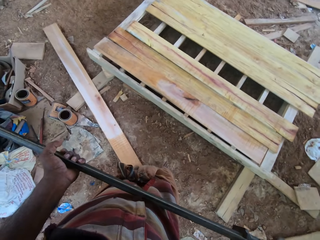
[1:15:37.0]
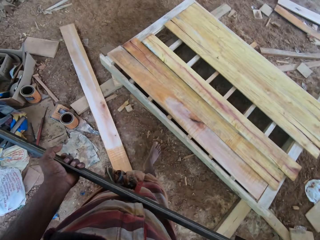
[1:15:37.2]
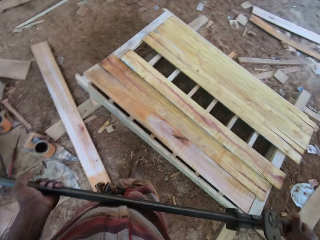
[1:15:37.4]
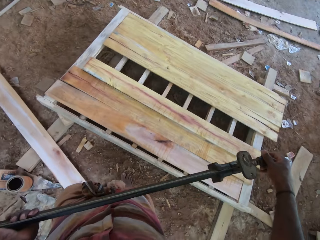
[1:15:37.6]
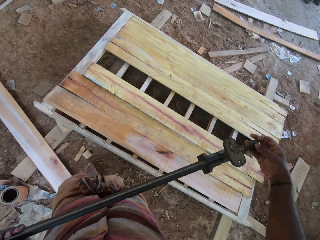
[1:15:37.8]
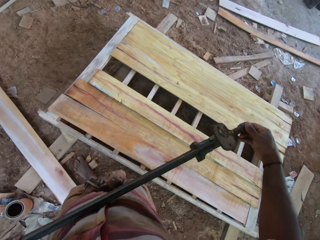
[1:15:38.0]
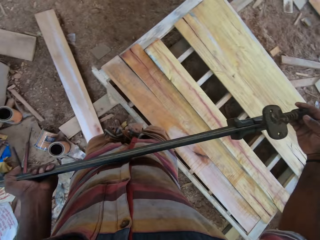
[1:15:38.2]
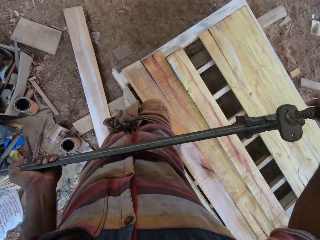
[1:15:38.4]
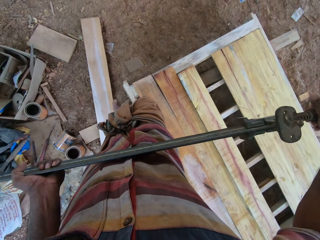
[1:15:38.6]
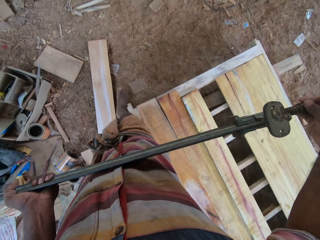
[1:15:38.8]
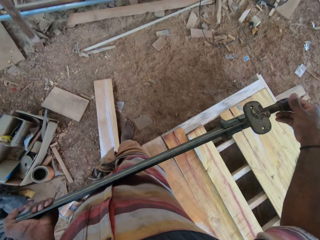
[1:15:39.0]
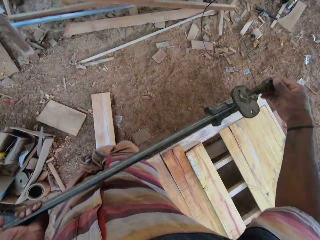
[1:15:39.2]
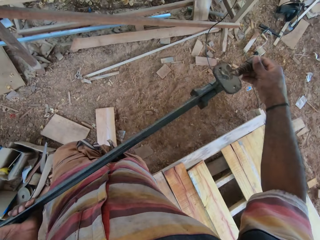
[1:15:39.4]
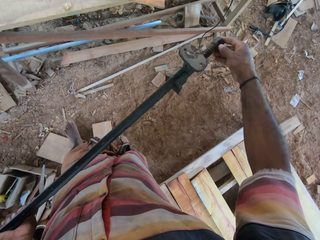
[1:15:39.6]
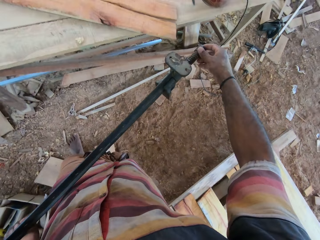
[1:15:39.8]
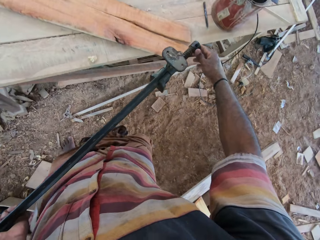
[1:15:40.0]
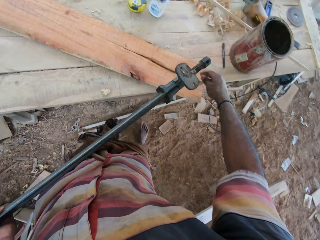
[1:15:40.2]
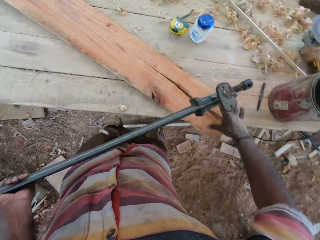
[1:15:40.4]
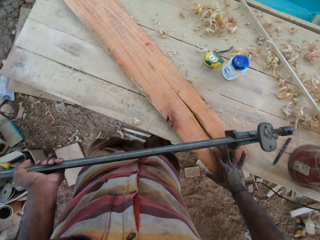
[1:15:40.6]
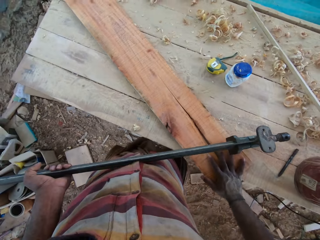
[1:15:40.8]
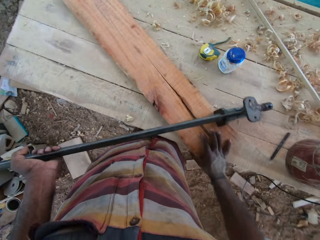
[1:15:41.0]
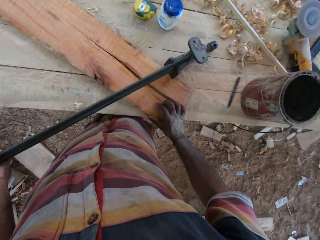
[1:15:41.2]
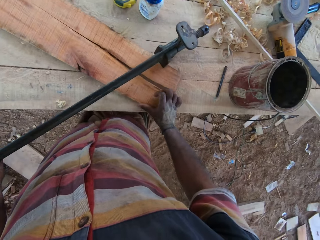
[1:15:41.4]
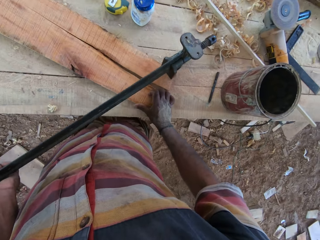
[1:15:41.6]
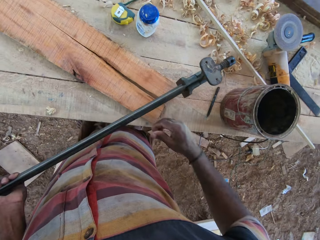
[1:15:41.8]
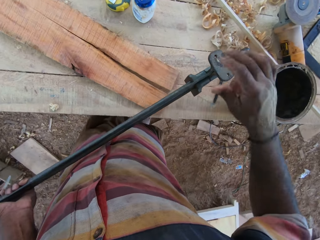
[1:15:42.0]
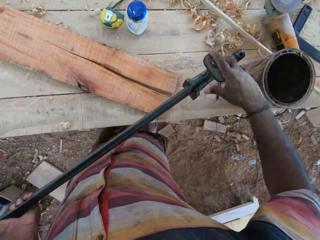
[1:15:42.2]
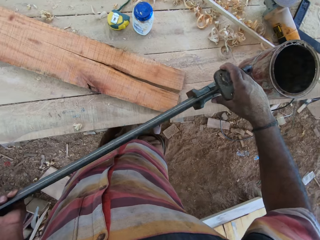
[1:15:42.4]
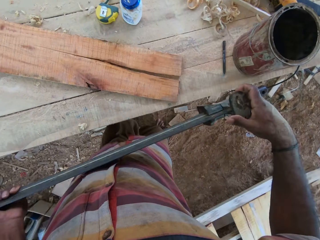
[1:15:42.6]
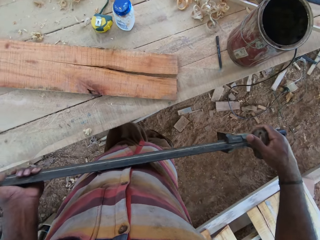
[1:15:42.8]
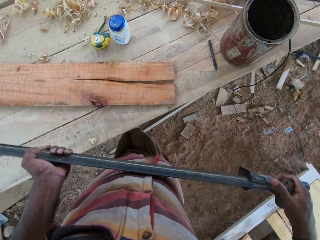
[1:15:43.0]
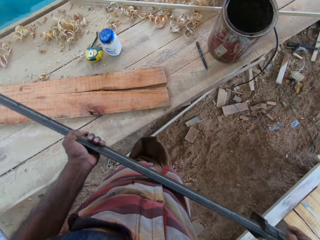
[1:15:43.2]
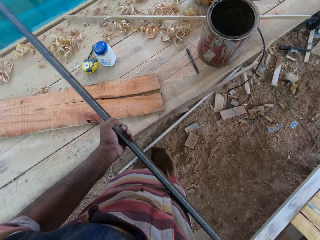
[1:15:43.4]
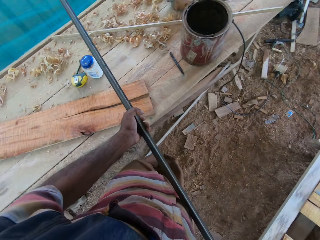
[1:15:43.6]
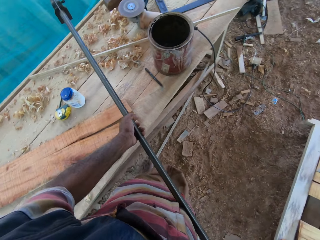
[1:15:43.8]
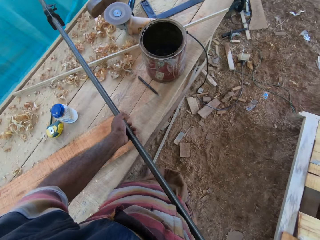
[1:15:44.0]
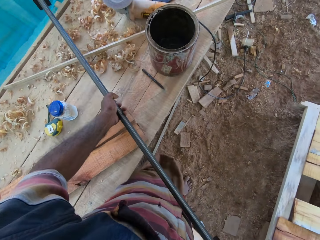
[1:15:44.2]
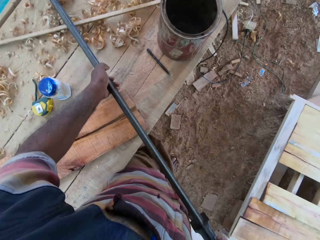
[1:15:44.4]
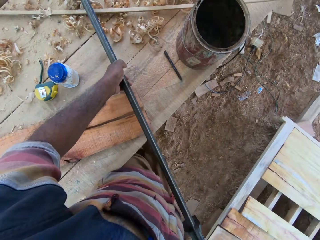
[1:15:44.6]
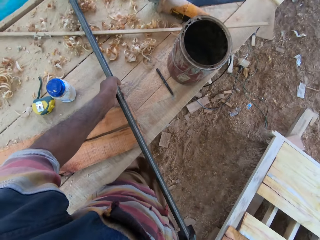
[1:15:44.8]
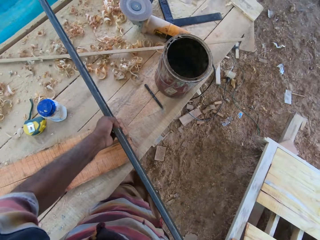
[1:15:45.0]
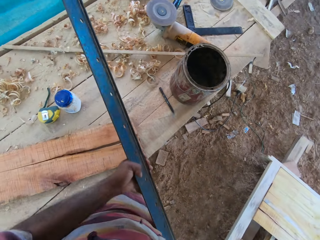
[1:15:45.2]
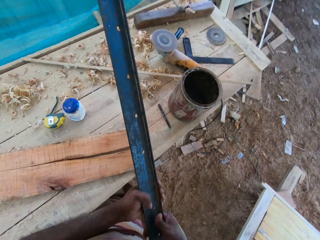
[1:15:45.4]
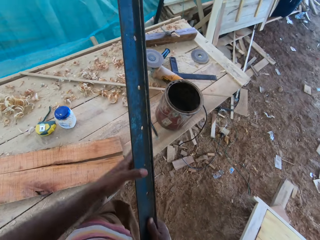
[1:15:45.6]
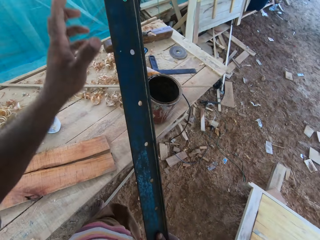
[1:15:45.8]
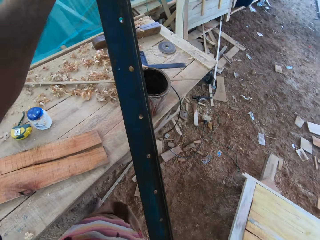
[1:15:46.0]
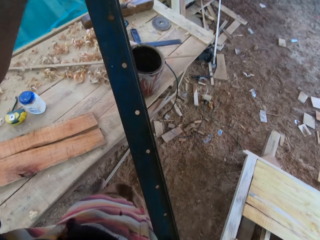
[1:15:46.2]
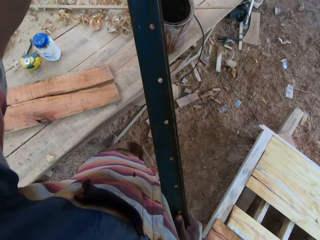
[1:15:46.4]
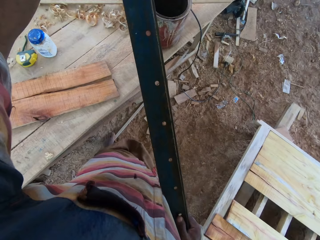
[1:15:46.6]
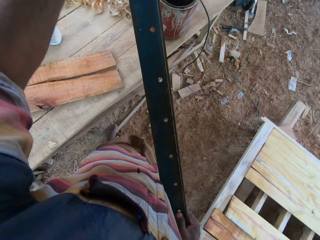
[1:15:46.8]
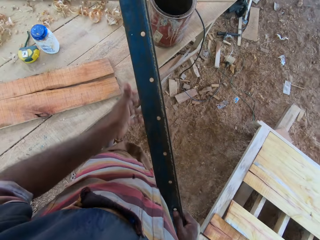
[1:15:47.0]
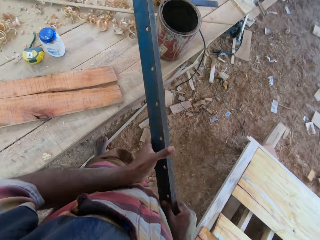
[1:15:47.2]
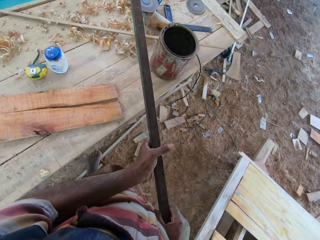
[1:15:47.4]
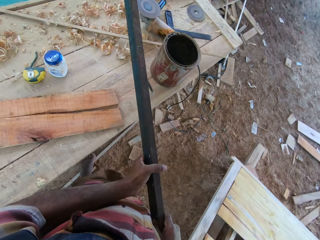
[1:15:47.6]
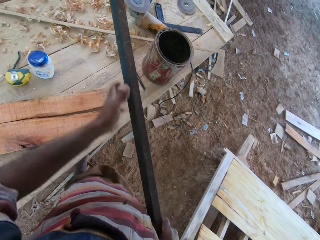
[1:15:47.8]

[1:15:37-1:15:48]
The camera wearer walks in the workshop towards the table. They move the timber on the table with the right hand. They hold the metal with their hands. They place the metal on the table. They pick up the metal and hold the metal.

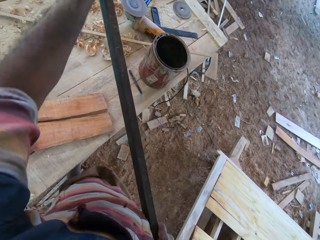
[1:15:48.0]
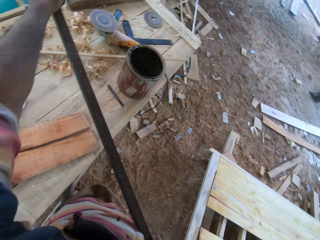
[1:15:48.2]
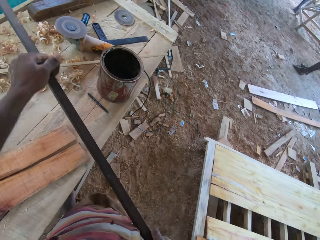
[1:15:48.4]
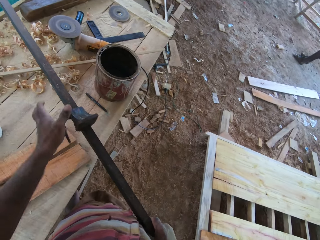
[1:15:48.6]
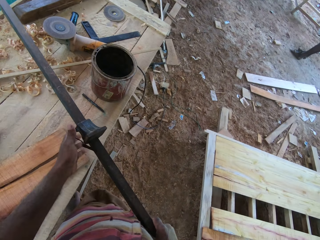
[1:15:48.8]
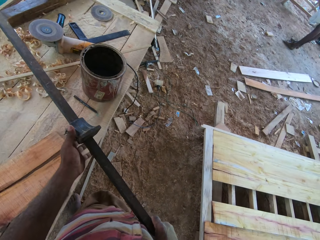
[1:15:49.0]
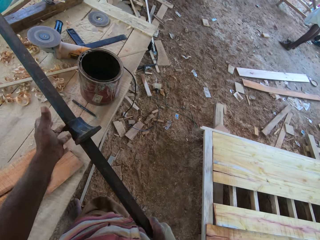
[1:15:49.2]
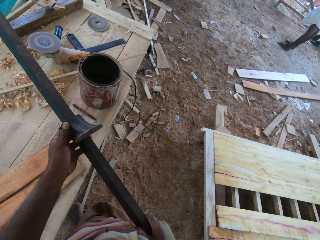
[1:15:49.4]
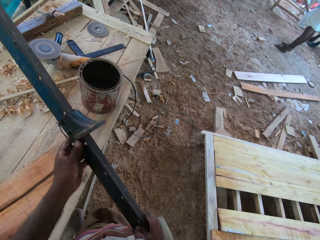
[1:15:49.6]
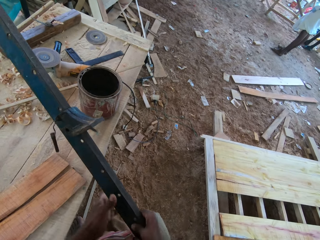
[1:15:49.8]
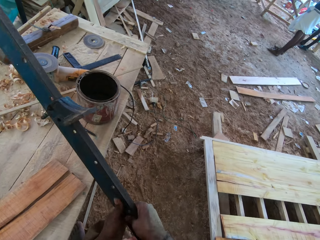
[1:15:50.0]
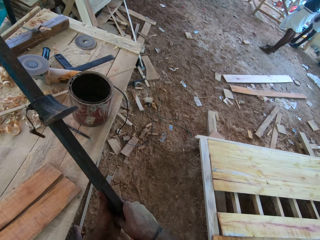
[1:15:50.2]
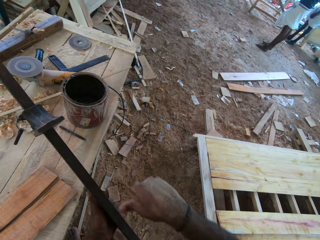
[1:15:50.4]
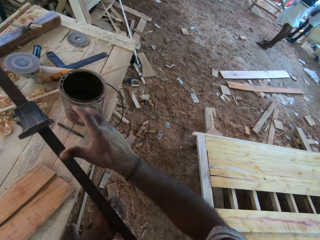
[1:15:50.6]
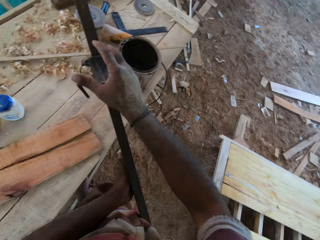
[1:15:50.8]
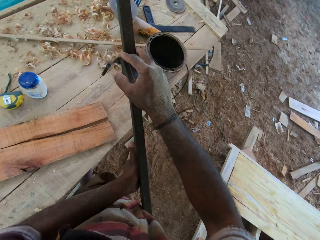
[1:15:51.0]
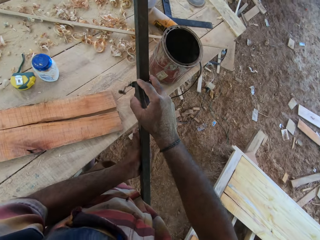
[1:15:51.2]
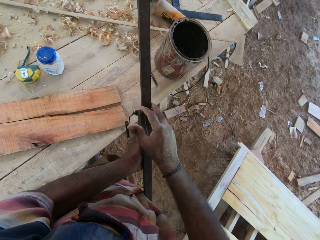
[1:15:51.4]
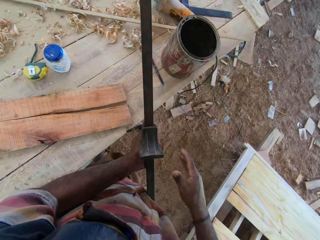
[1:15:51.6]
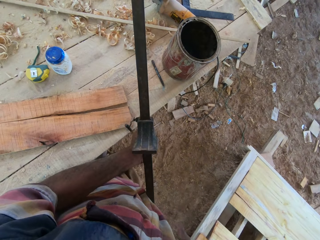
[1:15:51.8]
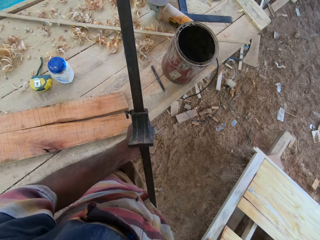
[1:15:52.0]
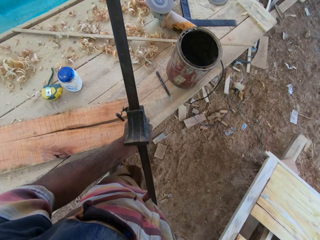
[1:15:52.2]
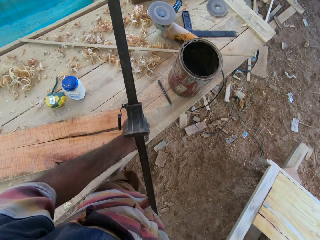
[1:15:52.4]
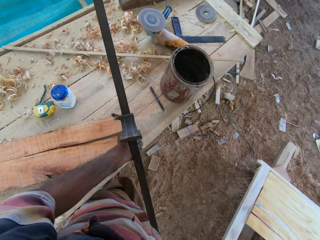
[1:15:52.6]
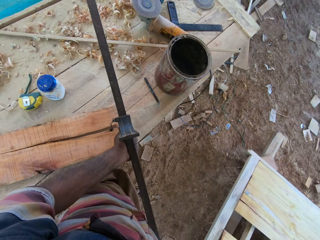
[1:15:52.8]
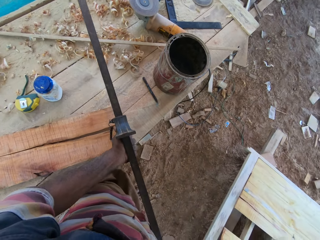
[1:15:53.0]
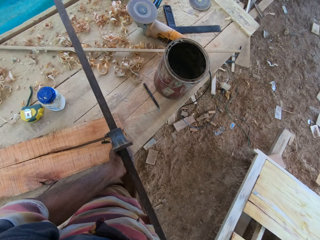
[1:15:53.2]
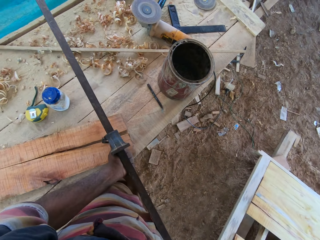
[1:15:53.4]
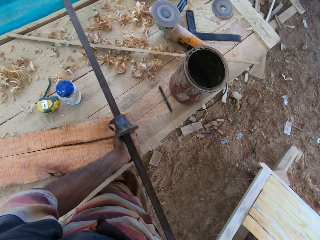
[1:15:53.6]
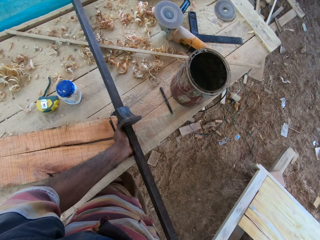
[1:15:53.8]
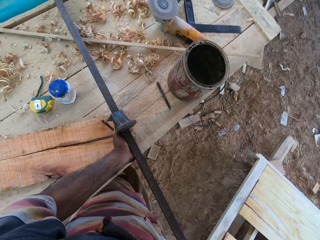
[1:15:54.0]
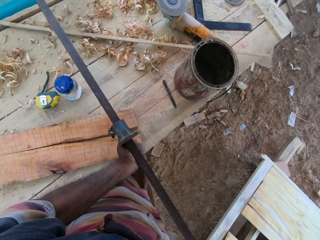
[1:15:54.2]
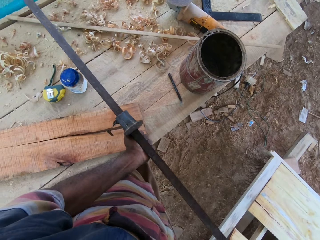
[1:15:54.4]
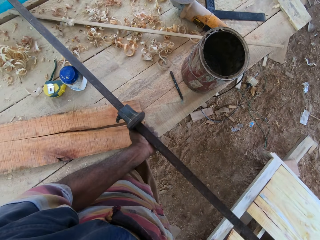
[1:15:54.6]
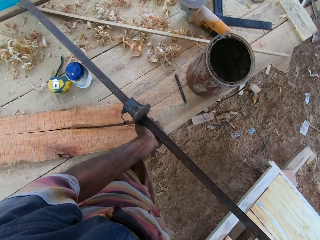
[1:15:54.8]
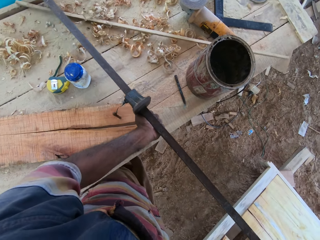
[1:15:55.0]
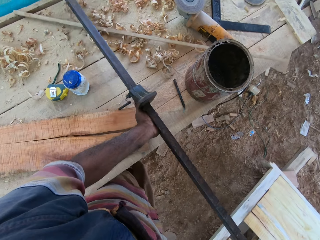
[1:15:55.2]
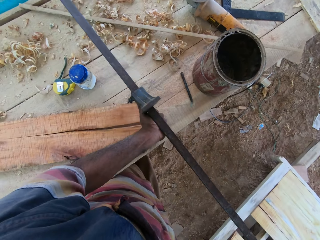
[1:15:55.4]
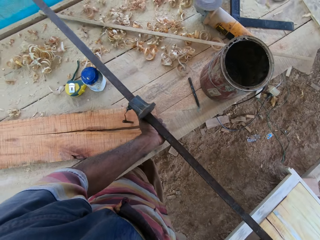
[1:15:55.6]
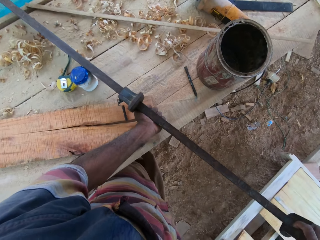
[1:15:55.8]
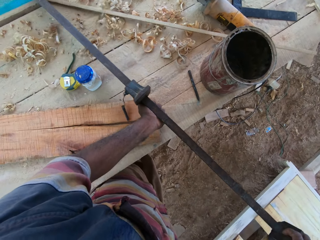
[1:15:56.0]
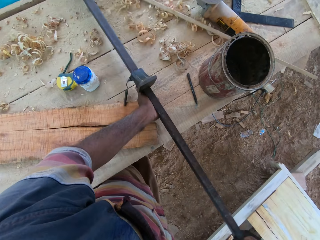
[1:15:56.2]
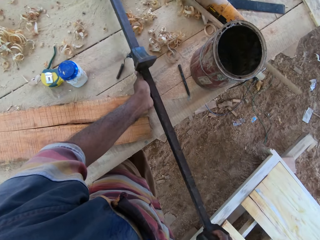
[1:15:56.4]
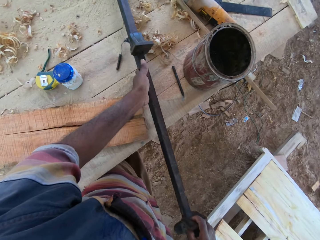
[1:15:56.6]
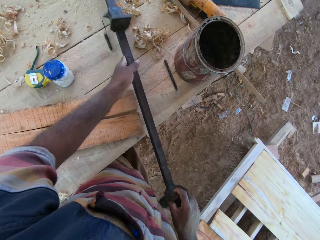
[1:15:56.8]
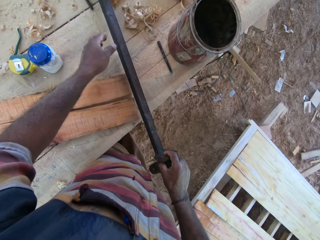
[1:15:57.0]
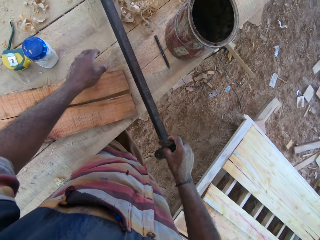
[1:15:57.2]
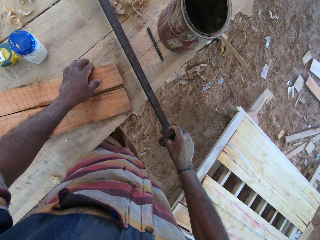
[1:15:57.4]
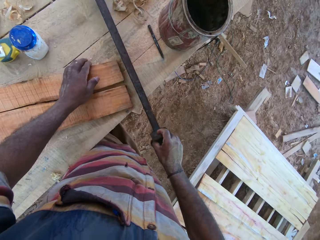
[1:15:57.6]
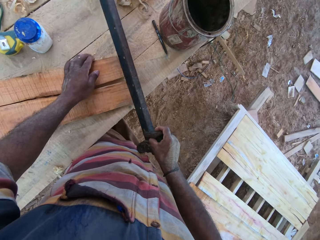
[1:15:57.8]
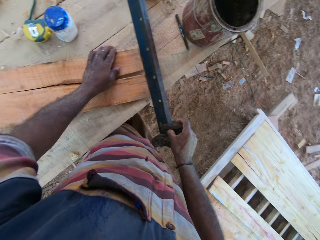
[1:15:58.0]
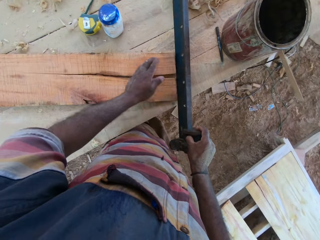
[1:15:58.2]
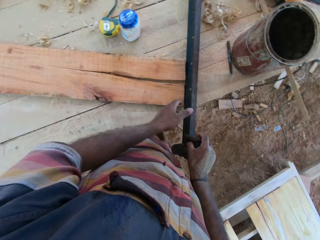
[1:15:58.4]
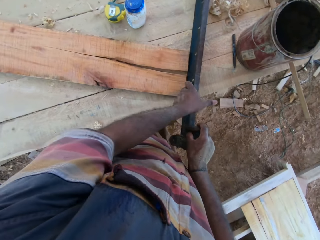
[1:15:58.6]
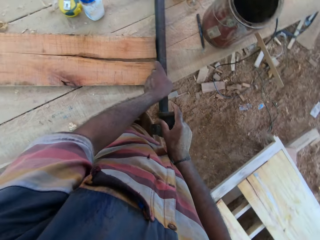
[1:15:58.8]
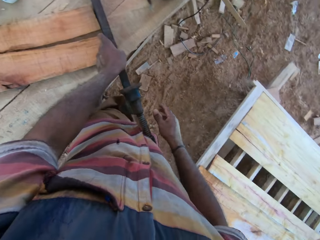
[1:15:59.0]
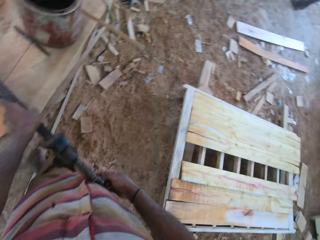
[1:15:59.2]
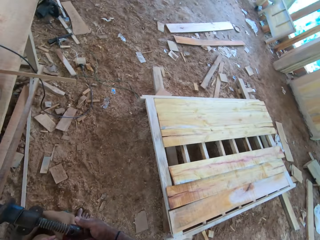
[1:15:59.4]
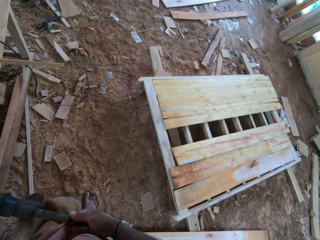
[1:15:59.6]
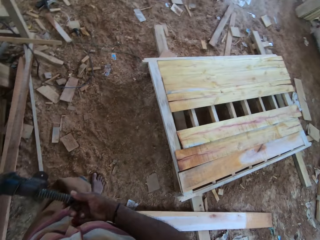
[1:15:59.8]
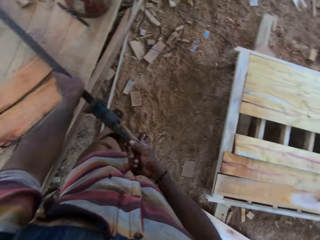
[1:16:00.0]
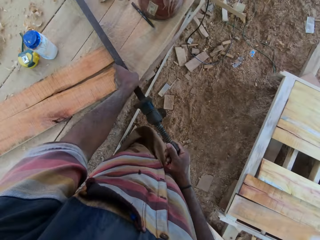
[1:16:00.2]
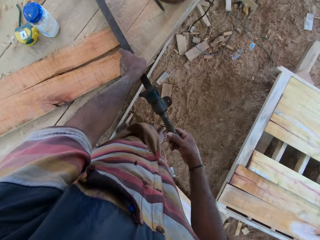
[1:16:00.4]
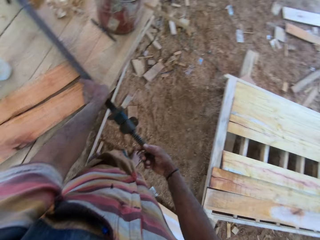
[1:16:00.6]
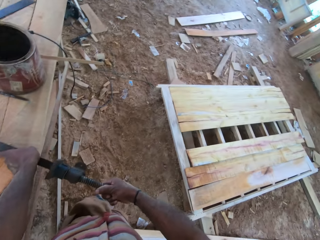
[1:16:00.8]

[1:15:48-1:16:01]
The camera wearer moves part of the metal in the metal. They hold the metal. They move something. They put the metal down. They move a piece of wood on the table with the metal. They hold the metal. They place the metal on the table.
